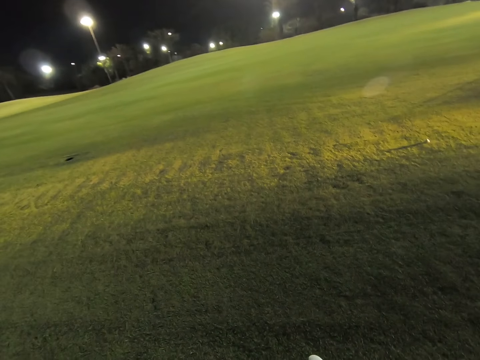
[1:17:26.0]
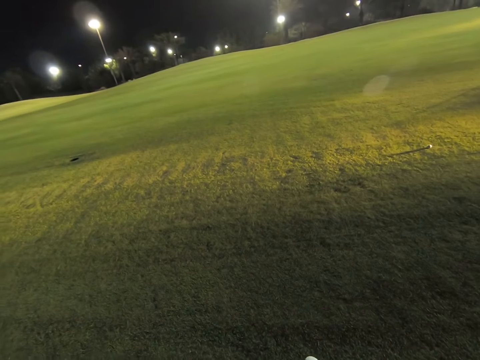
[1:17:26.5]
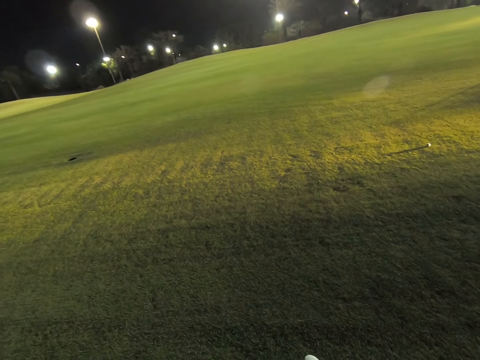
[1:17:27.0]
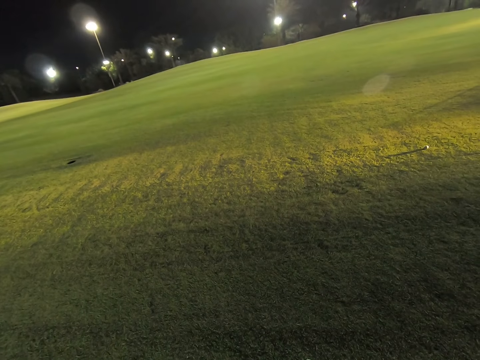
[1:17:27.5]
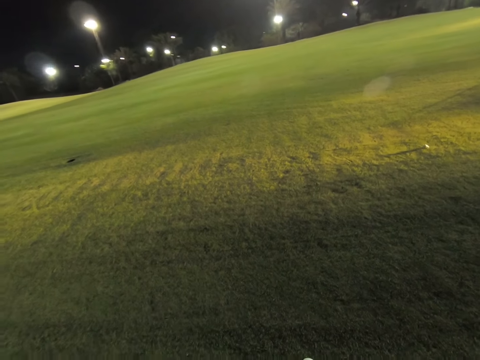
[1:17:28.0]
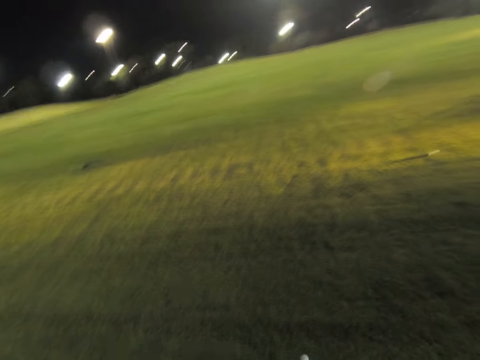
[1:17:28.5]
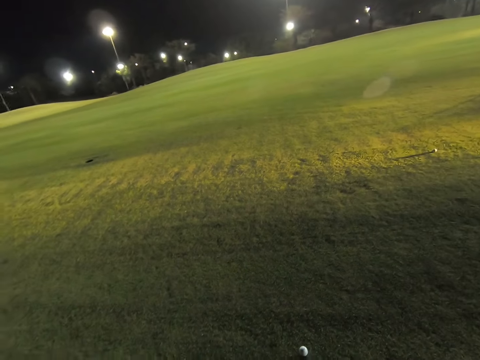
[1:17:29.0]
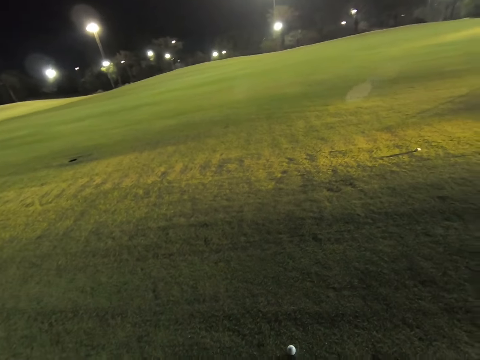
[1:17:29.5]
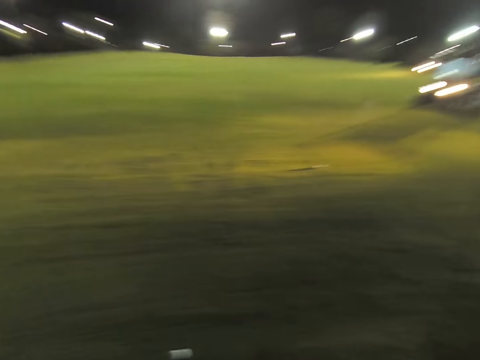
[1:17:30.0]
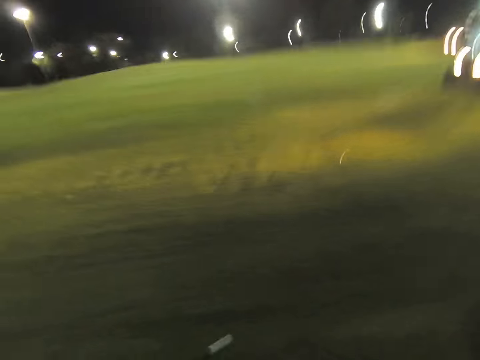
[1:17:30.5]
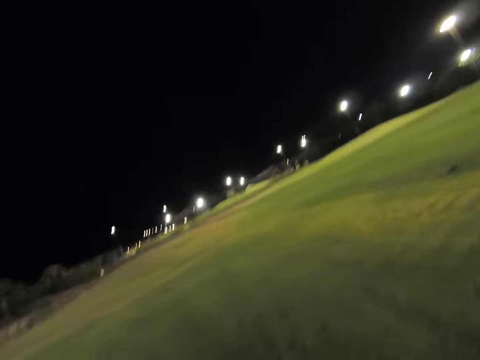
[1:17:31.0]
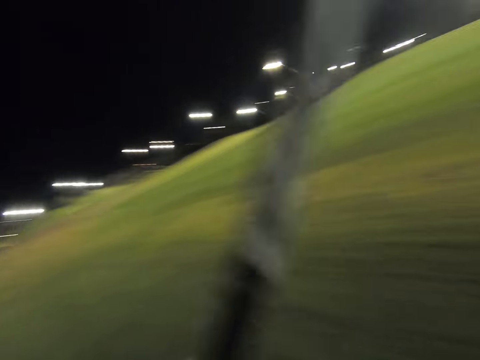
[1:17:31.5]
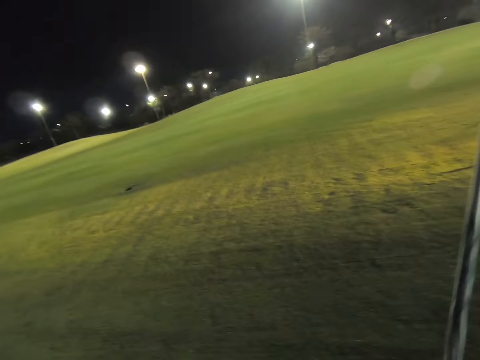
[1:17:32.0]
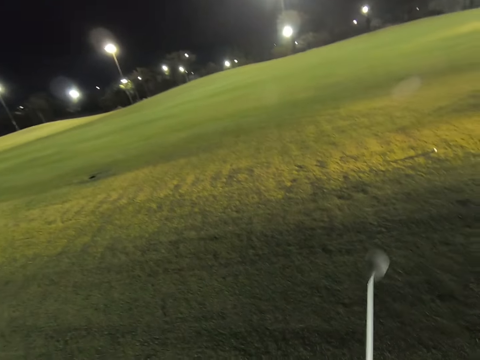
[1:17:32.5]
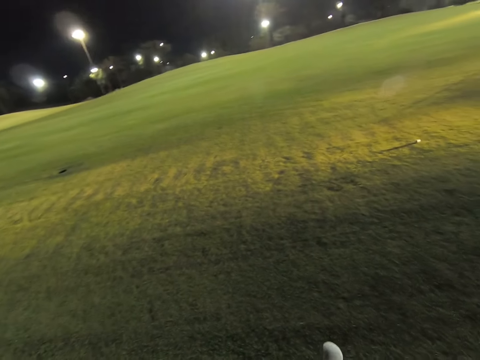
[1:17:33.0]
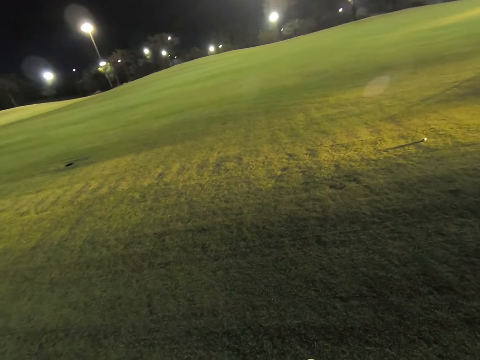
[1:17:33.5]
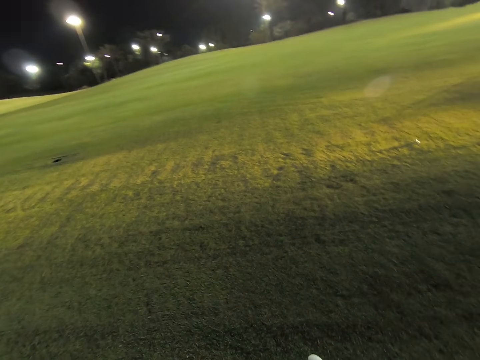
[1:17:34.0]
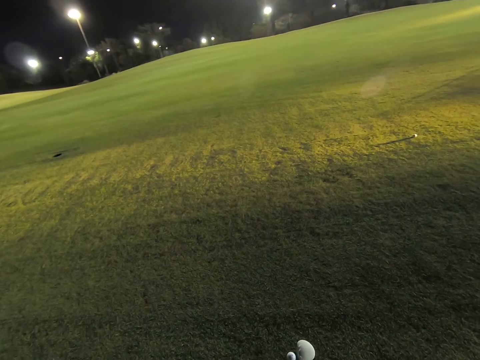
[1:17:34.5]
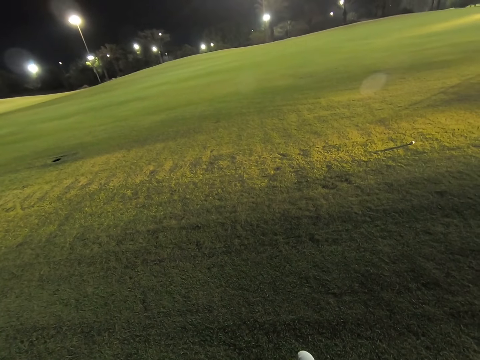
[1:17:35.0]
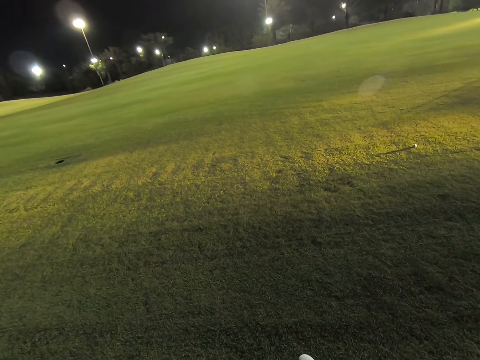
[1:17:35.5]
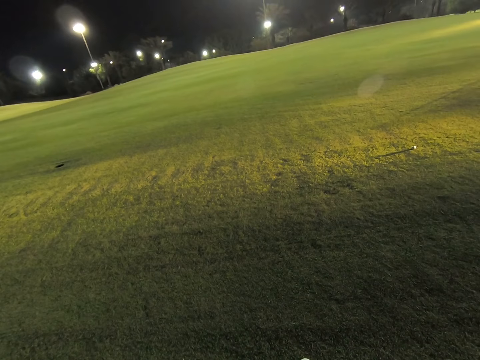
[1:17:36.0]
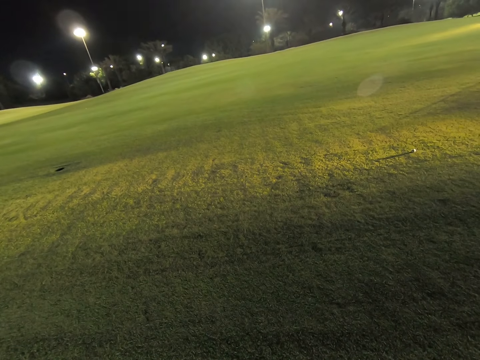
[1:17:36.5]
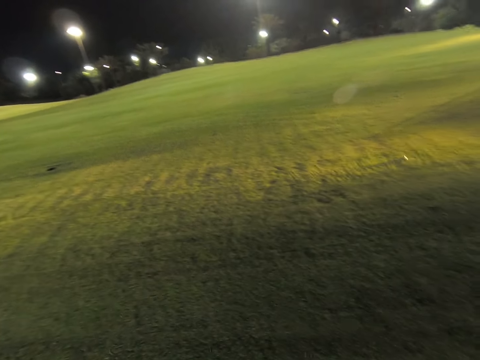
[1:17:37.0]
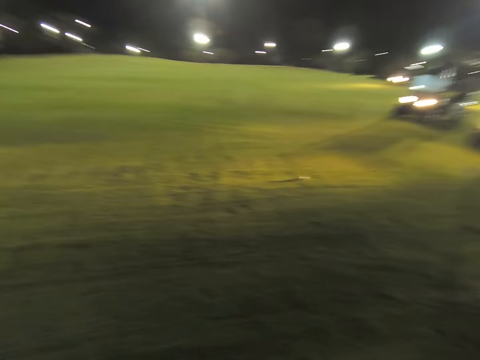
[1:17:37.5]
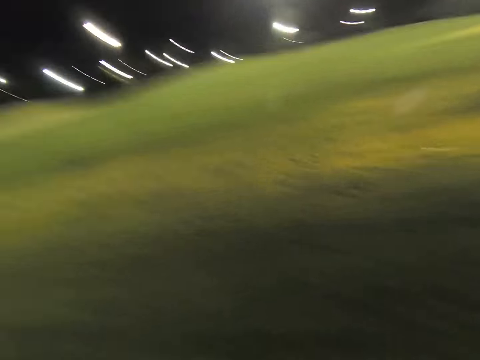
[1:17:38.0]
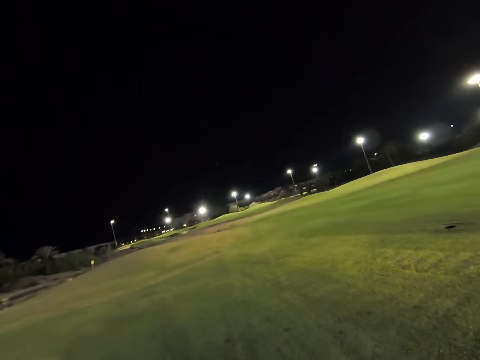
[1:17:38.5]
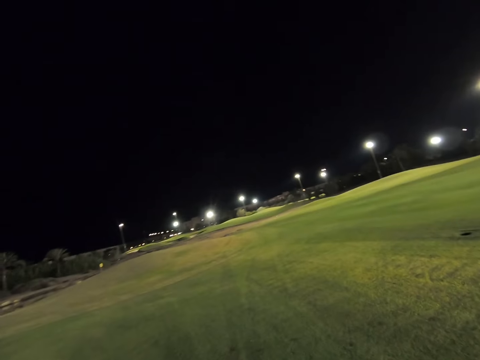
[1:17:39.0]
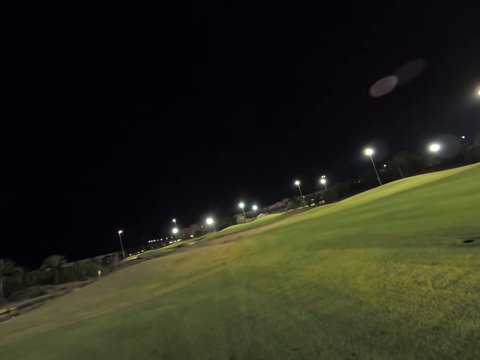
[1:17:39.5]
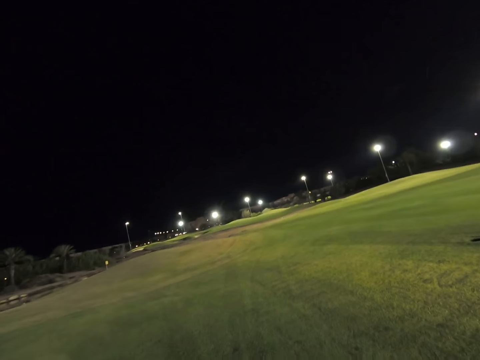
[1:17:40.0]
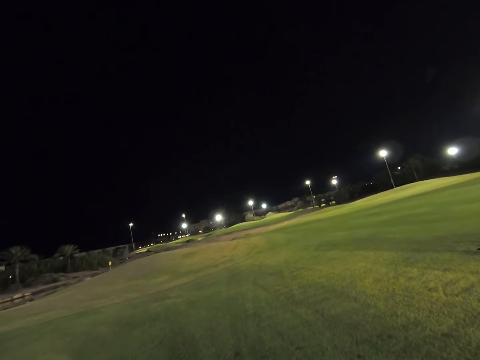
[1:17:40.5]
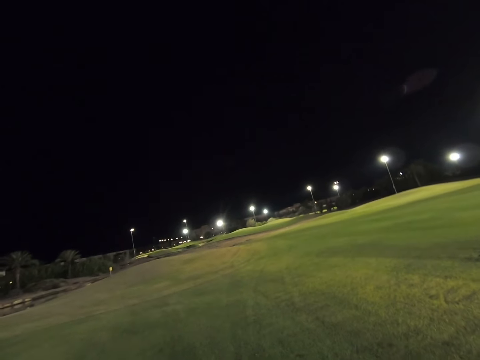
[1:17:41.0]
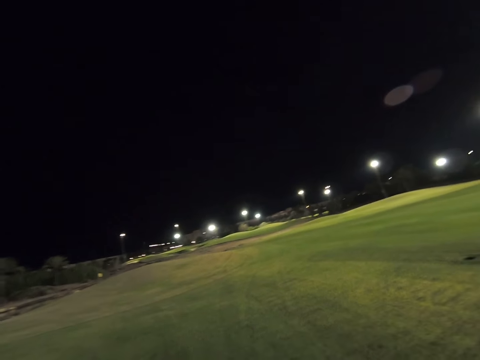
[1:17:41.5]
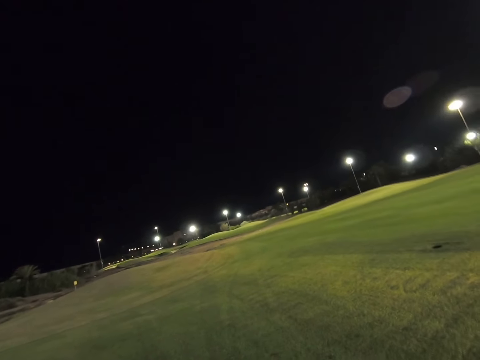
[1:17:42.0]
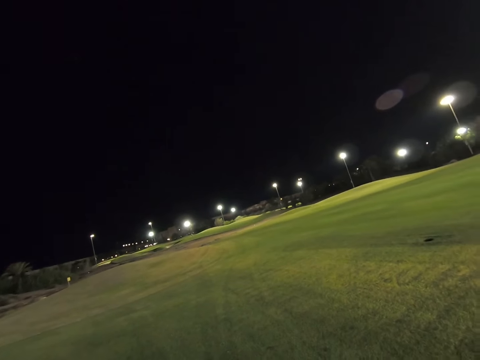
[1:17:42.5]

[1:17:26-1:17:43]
The camera wearer looks around the field. They hit the golf ball.

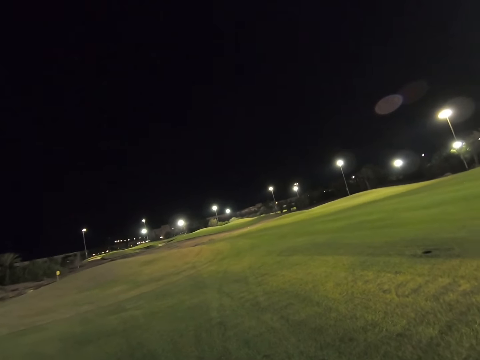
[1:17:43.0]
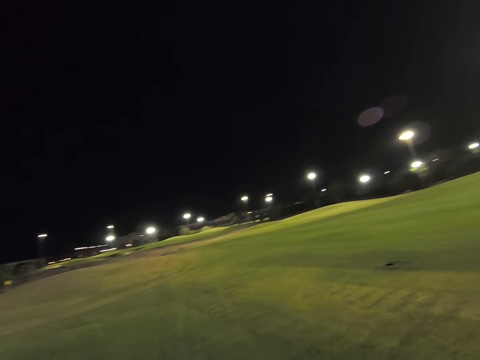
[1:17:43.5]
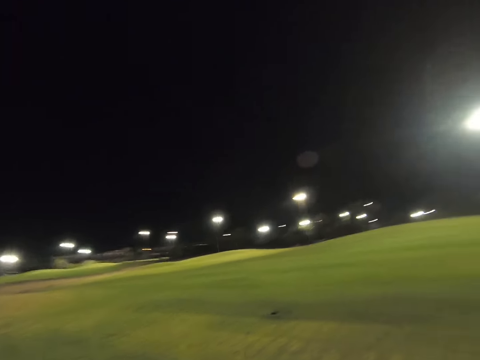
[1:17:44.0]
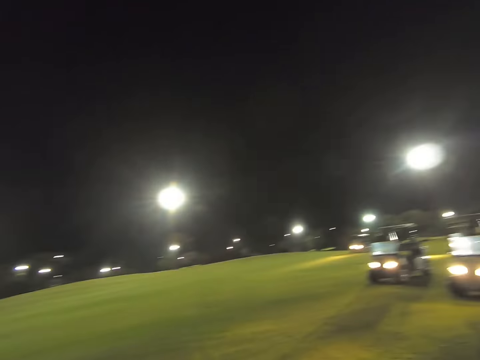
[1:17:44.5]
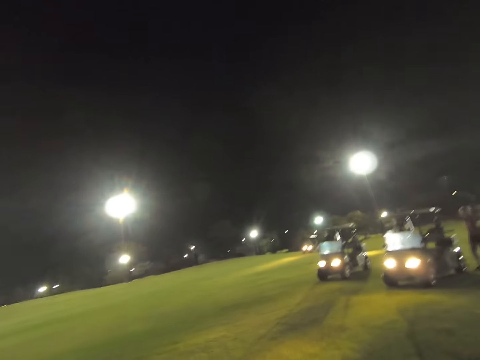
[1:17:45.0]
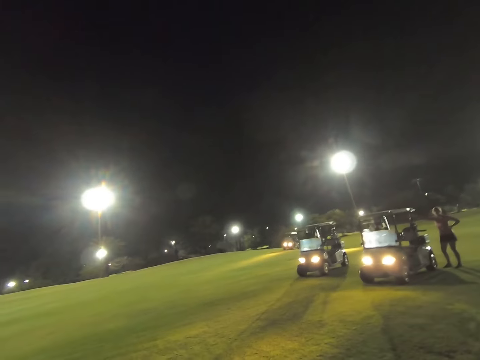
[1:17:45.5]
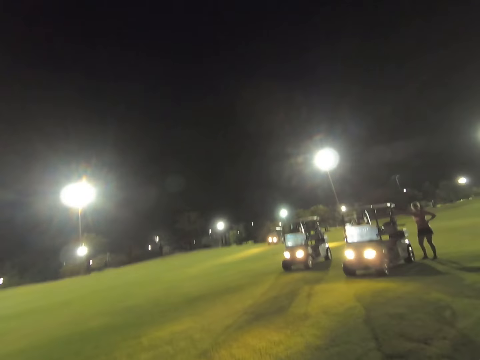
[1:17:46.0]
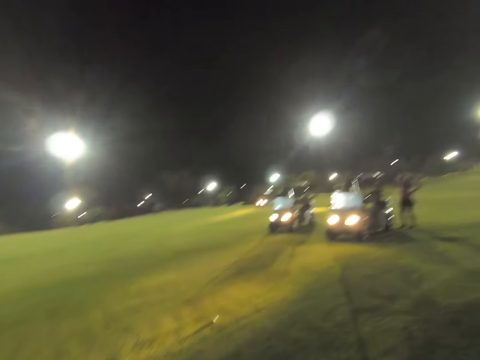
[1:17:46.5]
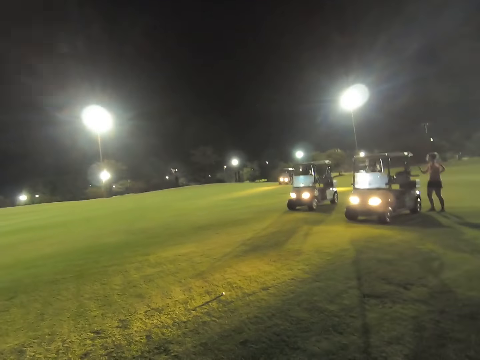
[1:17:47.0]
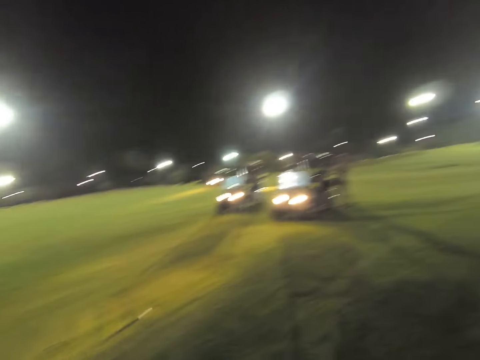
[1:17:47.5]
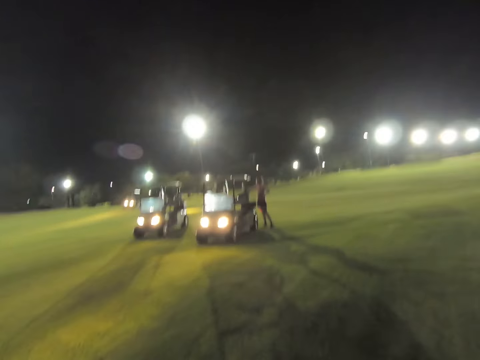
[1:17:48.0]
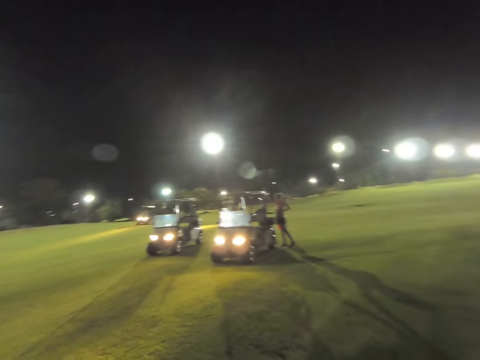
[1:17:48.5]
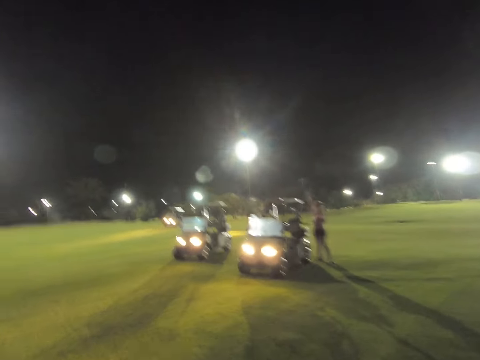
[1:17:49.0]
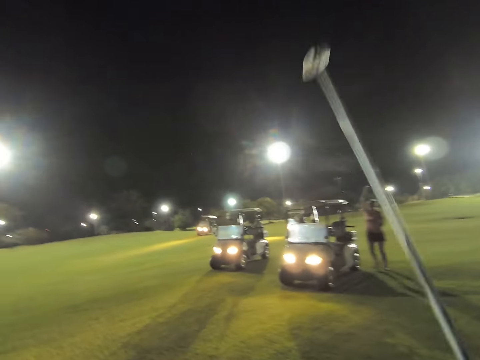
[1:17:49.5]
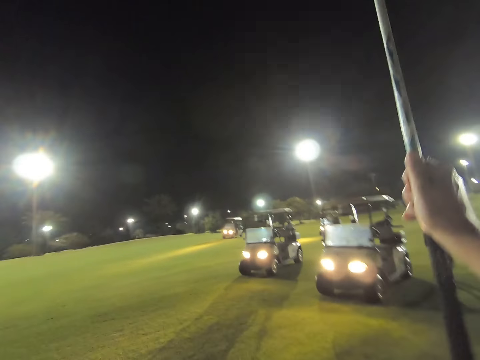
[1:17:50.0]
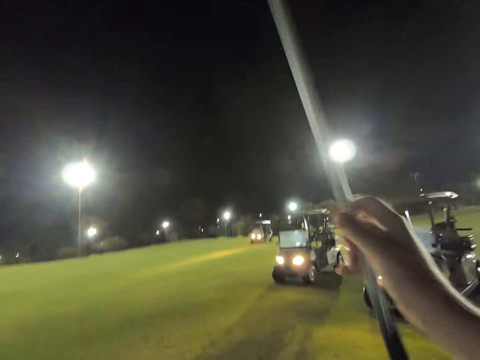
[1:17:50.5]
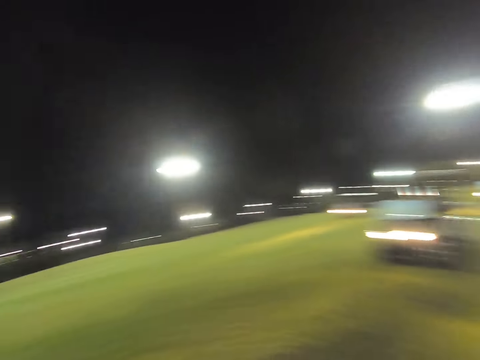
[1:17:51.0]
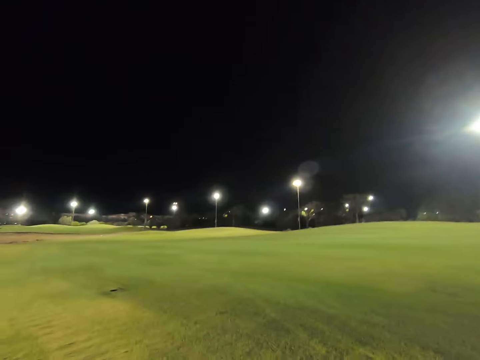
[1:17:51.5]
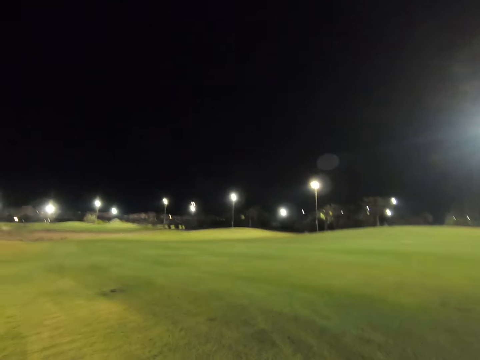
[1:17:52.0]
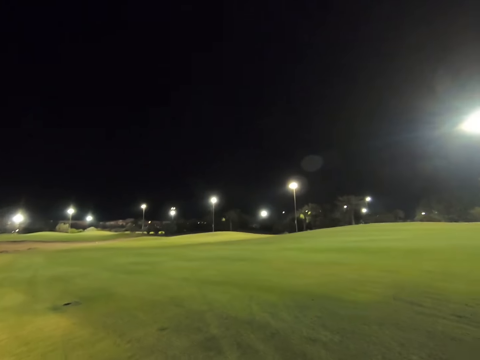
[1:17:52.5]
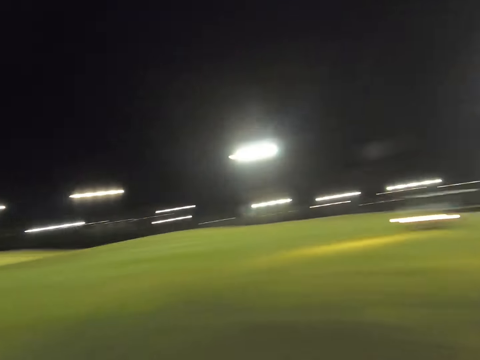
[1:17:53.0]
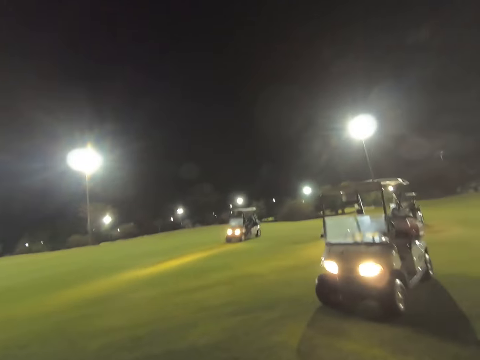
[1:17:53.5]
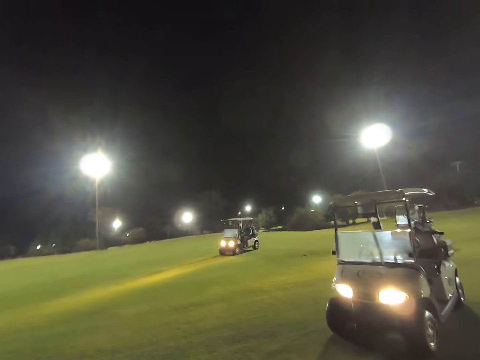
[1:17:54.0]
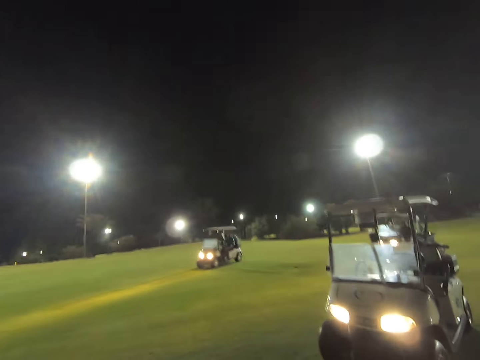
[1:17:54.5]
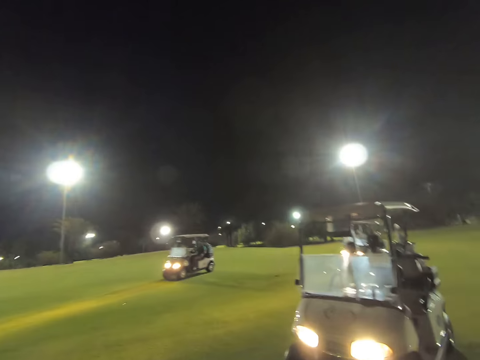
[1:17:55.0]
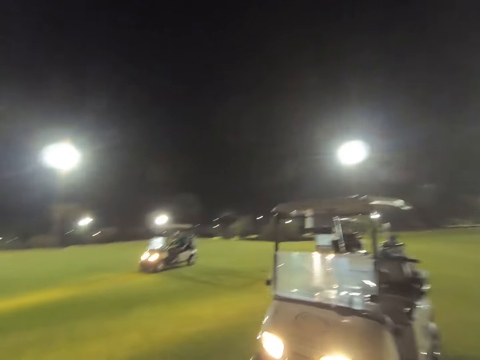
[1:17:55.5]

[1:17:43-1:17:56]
The camera wearer looks at the woman in the golf cart. They walk on the field. They lift up the golf club. They look around the golf course.
